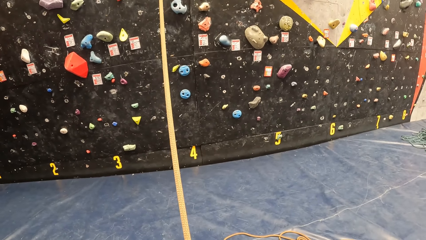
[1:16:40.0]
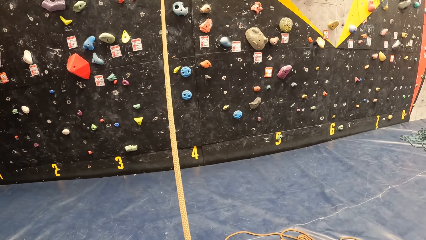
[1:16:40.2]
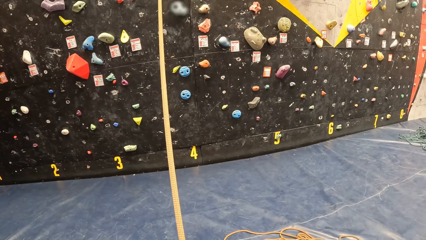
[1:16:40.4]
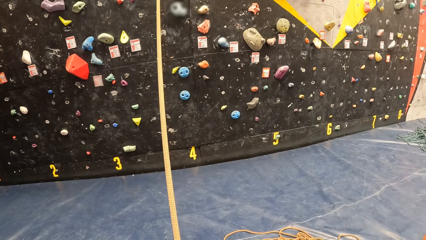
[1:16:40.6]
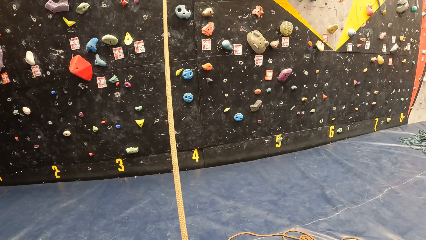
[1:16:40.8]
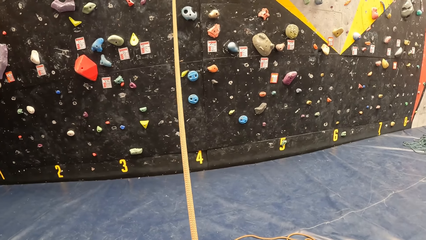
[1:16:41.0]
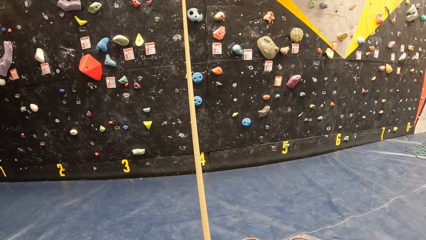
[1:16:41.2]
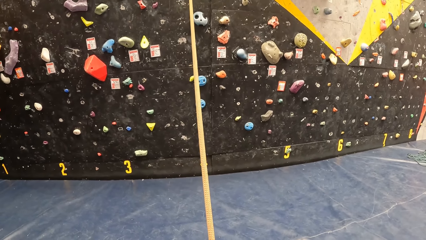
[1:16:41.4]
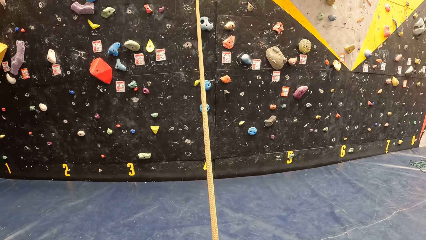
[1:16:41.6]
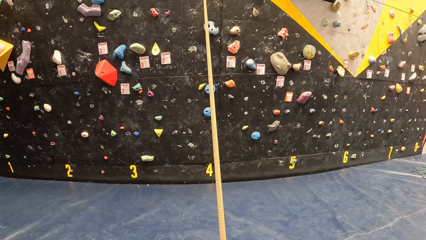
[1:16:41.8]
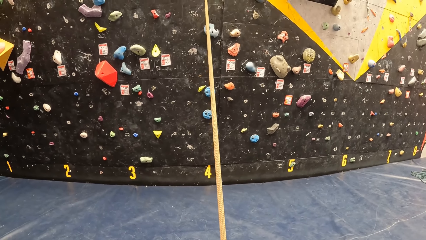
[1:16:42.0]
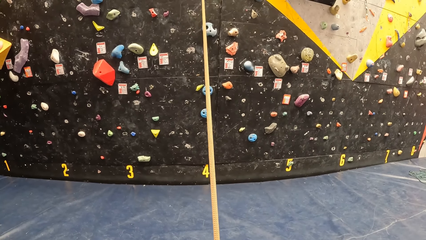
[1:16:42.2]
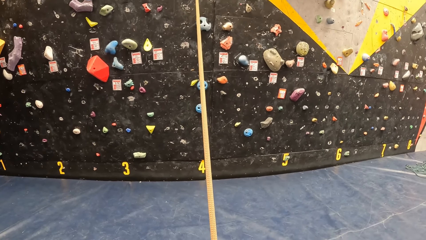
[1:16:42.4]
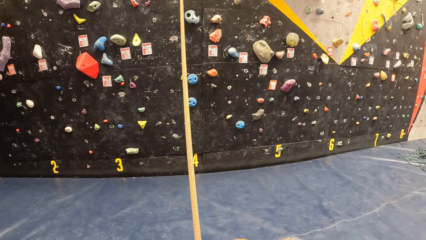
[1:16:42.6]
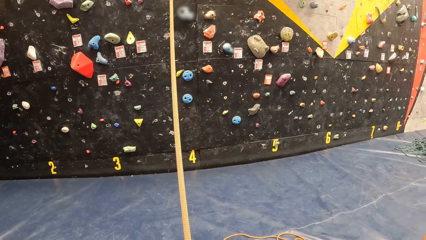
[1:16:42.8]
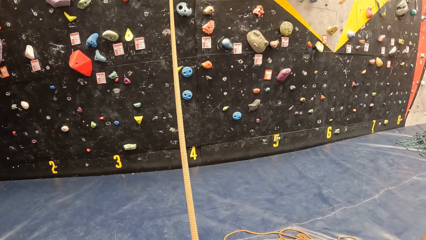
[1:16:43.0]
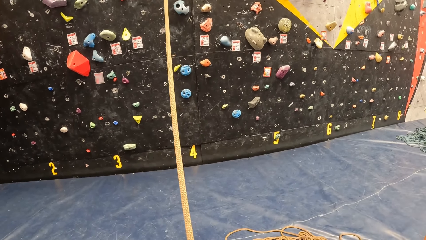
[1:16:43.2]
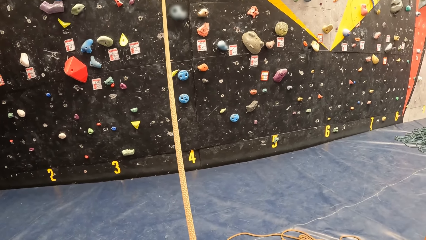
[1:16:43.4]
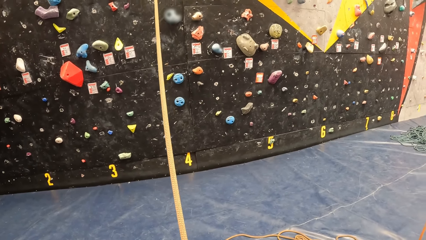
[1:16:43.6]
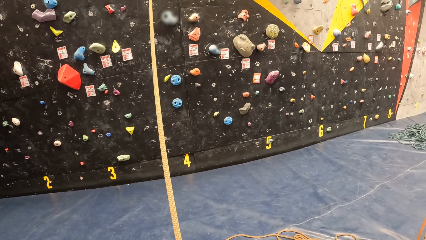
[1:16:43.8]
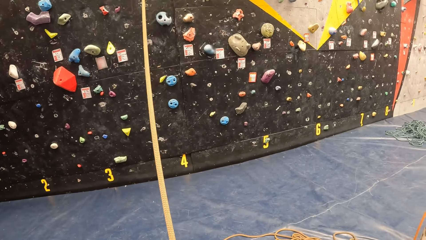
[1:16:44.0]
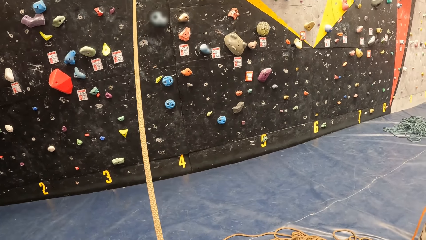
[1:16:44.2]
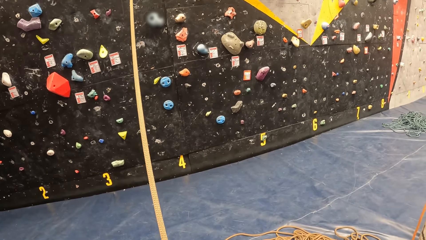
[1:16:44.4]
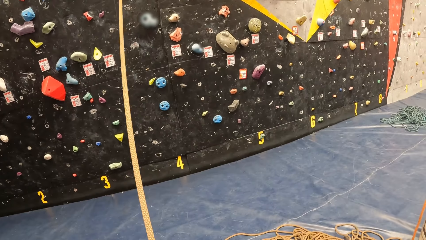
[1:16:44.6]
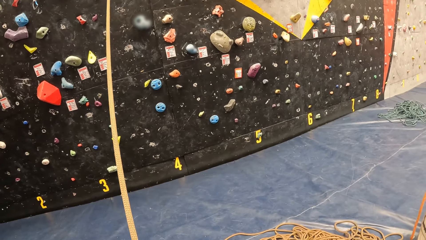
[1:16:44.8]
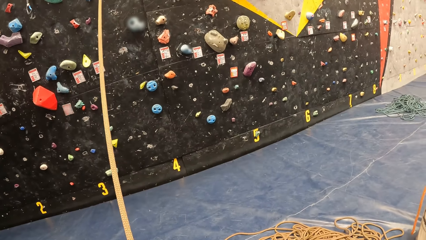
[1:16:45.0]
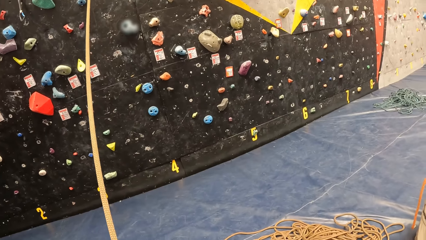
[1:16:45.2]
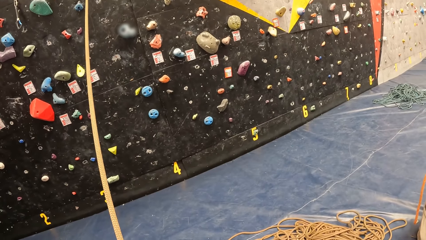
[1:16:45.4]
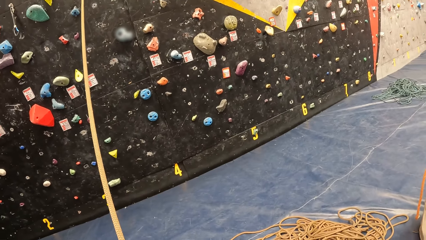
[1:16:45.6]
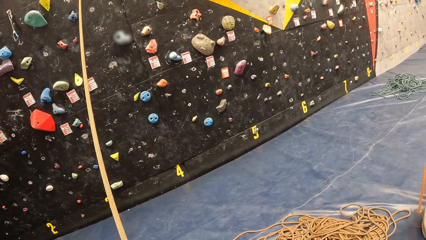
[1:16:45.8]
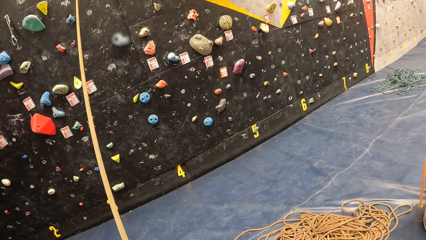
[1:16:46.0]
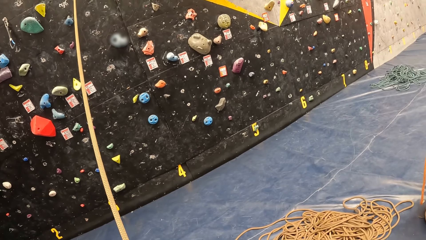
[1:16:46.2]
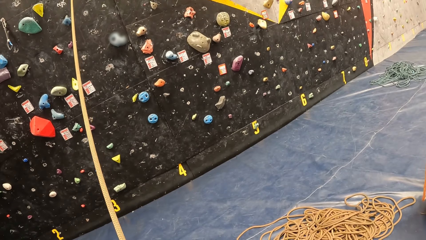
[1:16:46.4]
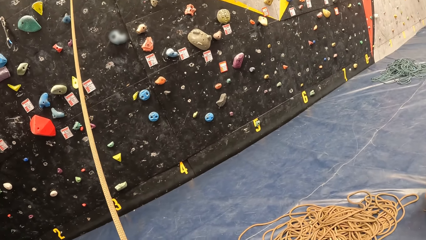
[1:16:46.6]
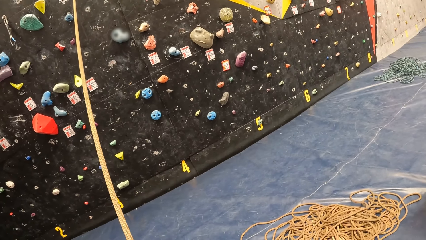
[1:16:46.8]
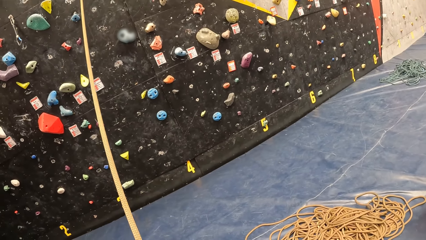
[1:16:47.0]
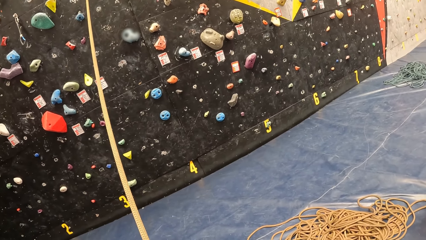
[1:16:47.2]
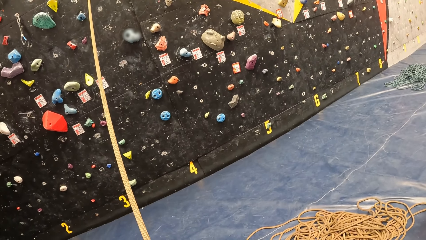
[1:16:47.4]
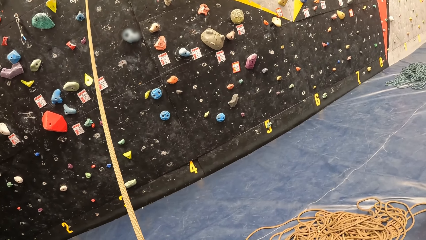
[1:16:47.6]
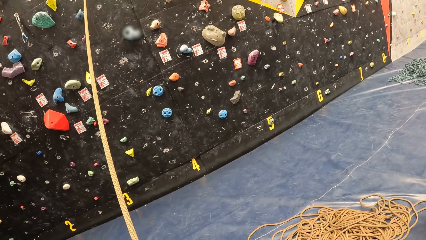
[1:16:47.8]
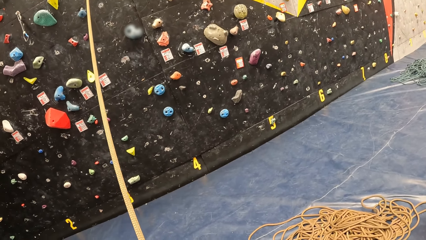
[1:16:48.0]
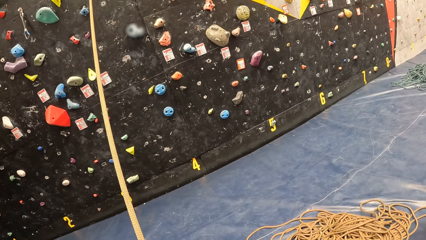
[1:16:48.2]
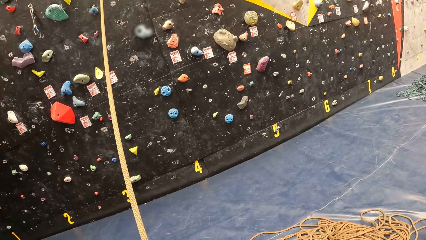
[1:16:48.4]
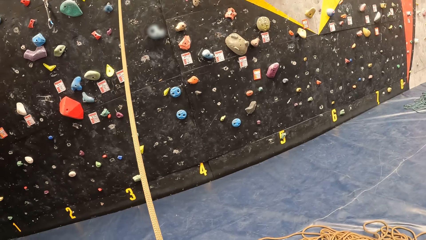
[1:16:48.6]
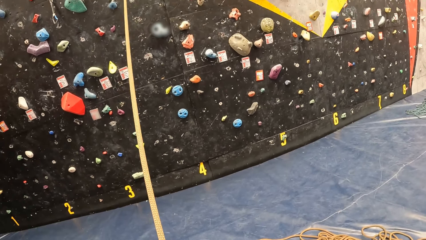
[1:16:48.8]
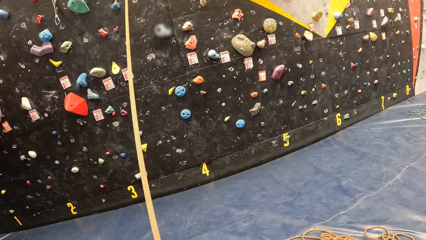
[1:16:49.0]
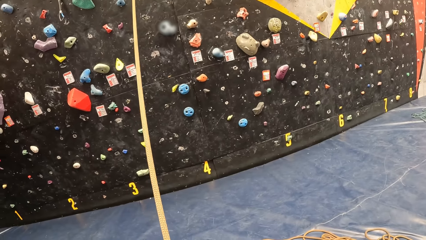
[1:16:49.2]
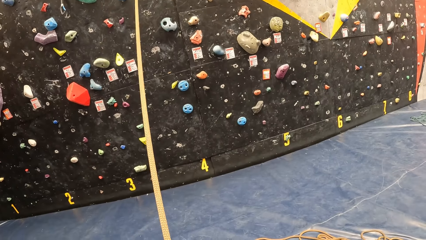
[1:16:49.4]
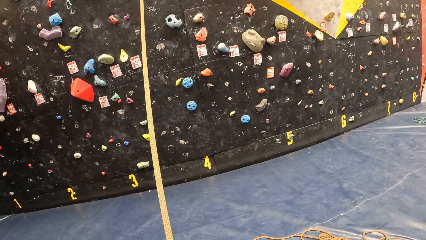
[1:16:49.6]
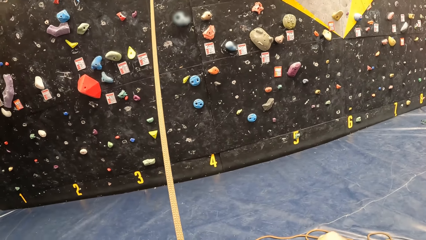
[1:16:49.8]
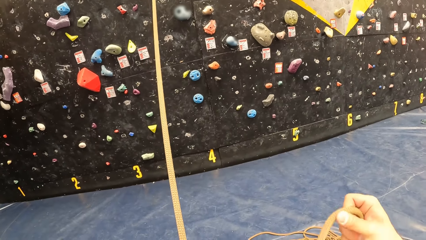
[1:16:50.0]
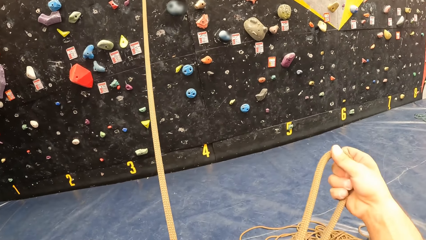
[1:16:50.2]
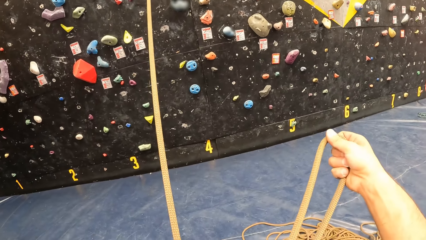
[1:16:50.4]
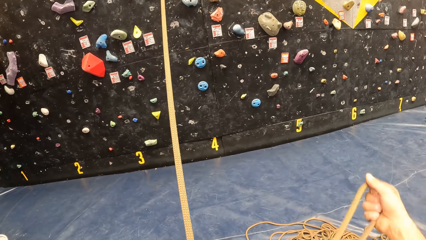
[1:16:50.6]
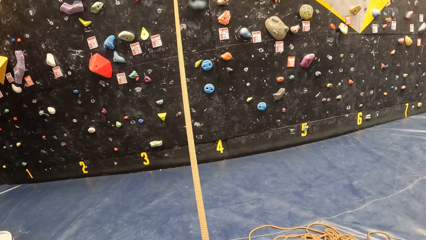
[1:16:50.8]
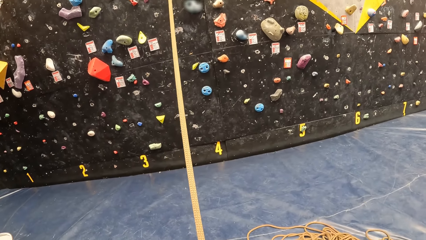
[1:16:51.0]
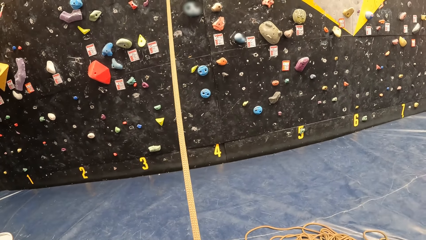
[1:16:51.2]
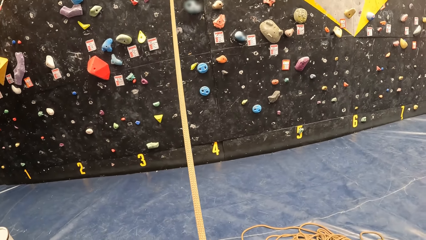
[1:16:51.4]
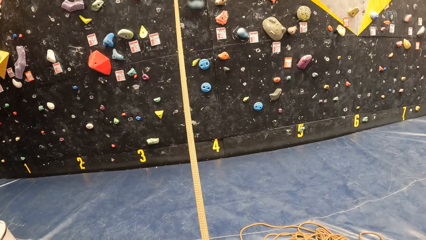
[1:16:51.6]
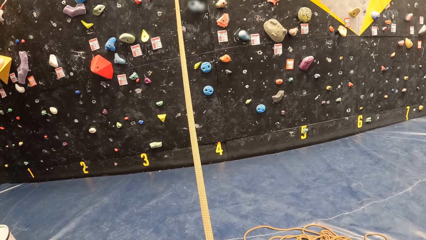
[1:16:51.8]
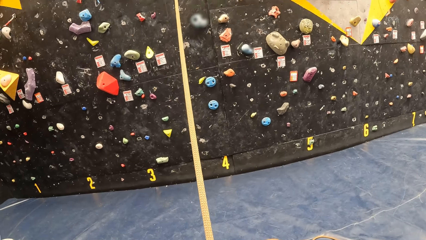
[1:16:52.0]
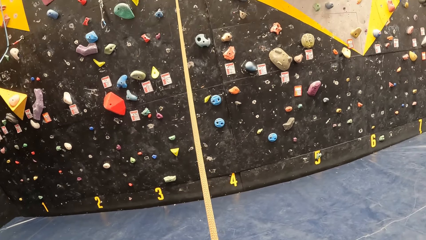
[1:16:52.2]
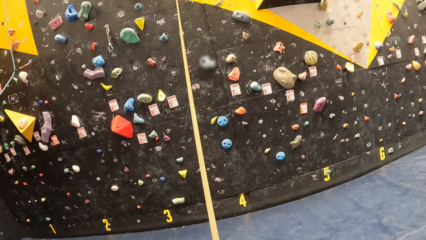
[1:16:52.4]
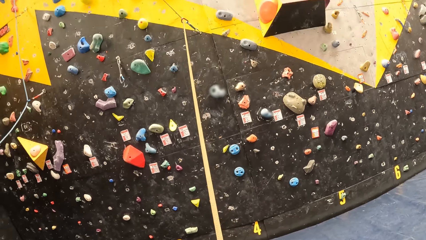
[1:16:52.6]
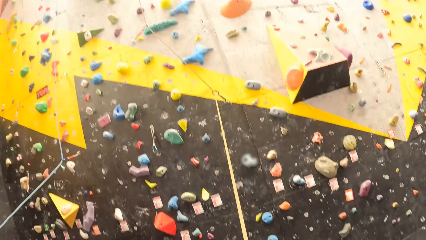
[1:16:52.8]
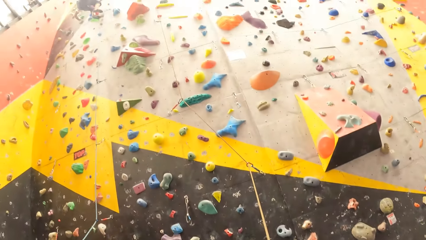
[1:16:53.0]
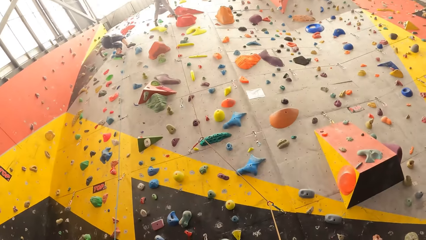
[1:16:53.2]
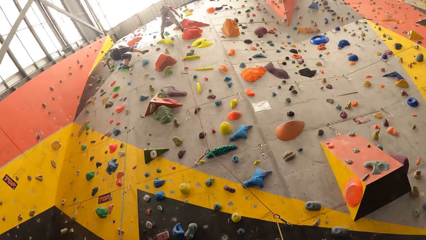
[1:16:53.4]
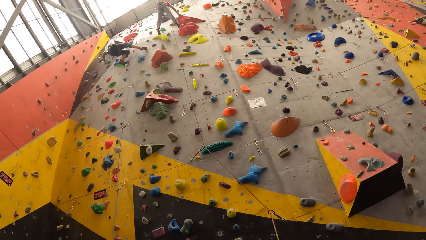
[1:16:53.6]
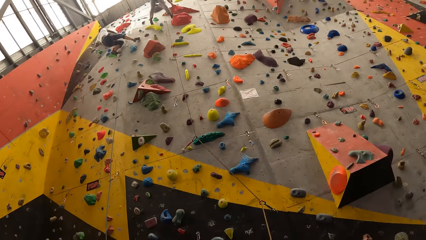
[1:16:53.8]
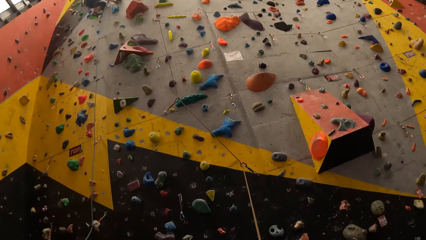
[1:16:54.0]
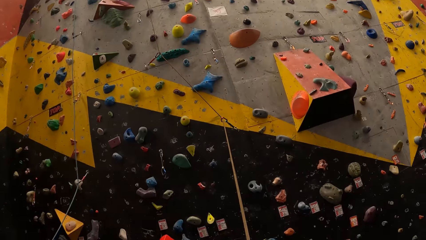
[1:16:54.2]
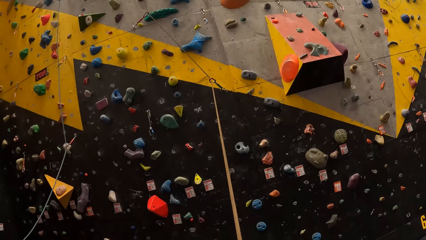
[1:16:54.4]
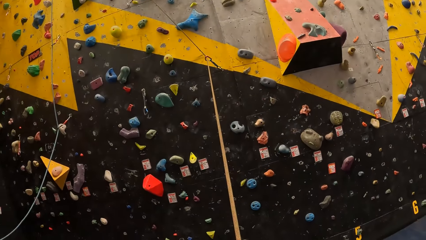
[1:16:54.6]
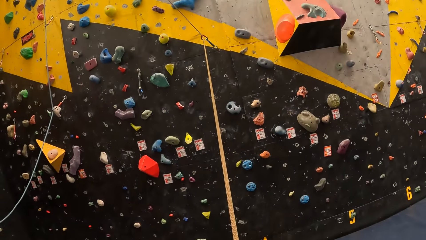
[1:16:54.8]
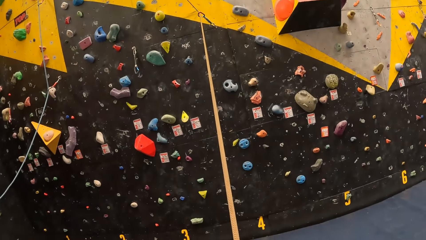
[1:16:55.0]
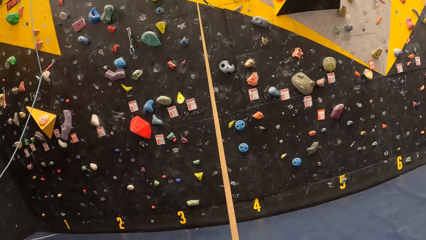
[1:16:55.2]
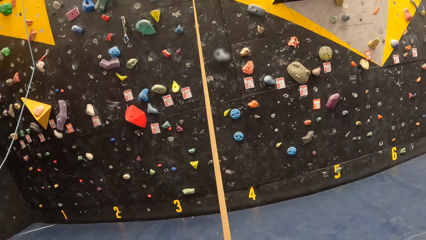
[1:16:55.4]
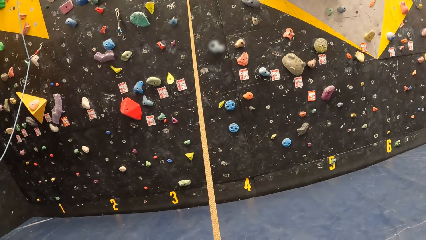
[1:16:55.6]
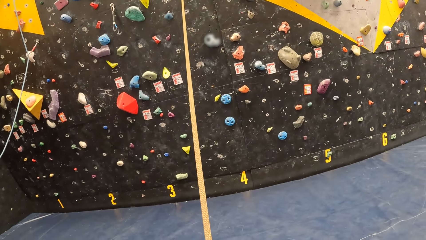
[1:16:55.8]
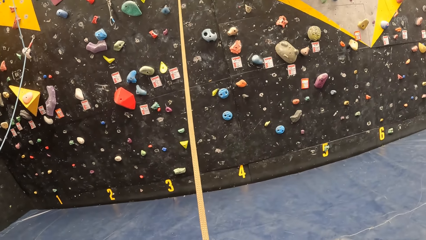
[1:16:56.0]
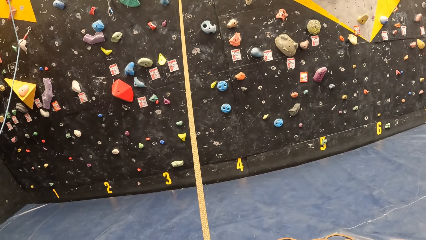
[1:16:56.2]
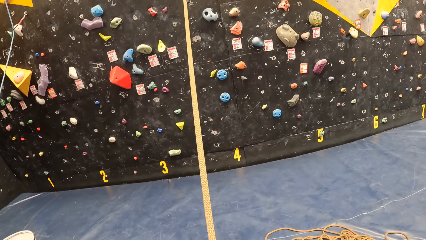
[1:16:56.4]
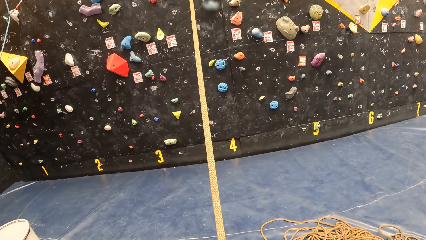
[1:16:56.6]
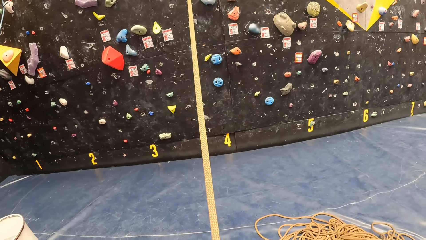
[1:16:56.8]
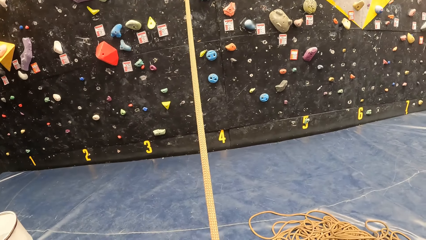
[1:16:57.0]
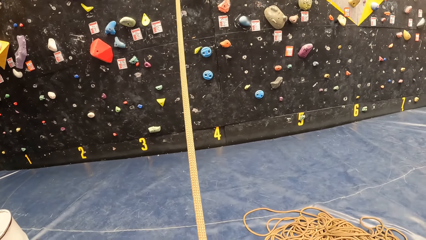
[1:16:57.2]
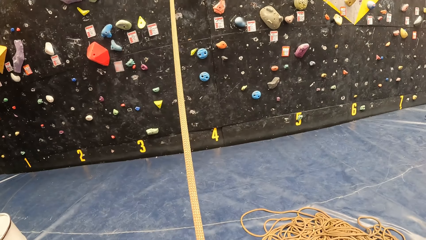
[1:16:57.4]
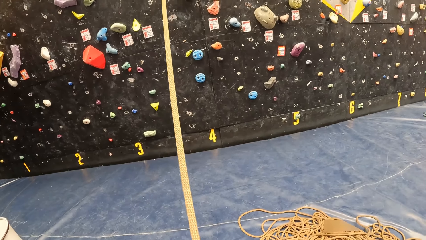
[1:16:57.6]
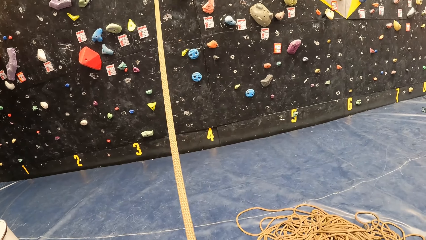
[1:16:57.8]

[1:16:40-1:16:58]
The camera wearer stretches a rope. They look around. A man moves his hand.
